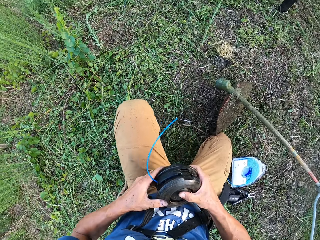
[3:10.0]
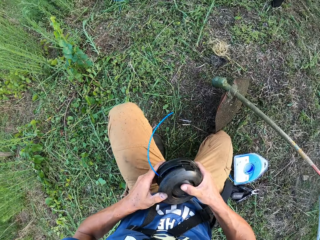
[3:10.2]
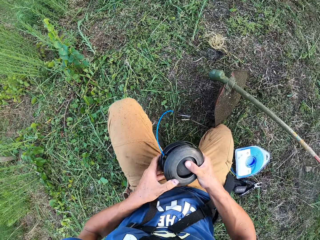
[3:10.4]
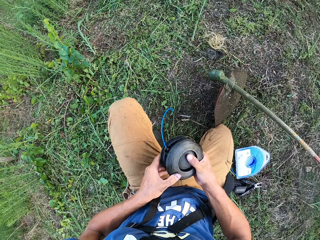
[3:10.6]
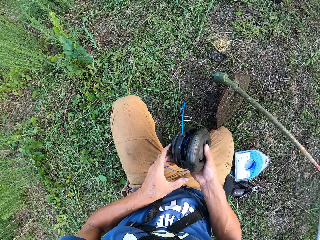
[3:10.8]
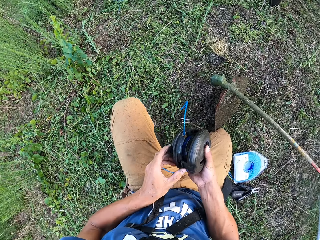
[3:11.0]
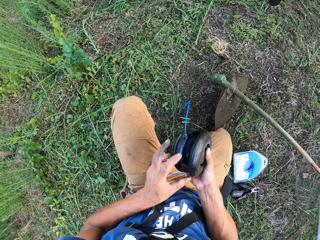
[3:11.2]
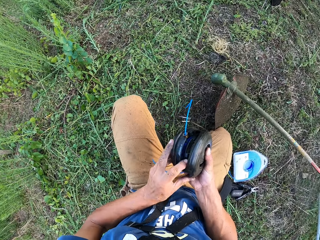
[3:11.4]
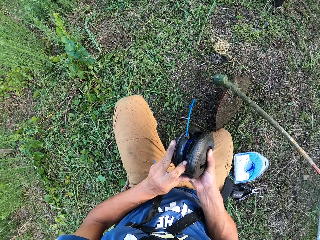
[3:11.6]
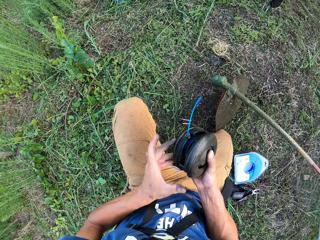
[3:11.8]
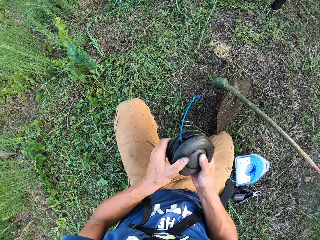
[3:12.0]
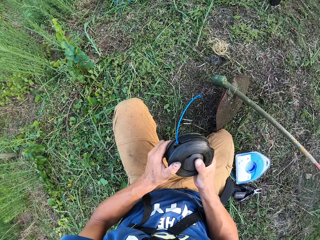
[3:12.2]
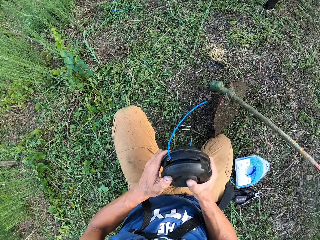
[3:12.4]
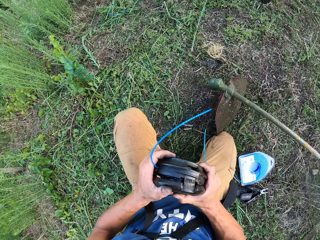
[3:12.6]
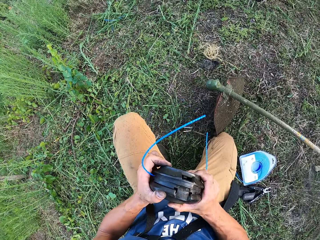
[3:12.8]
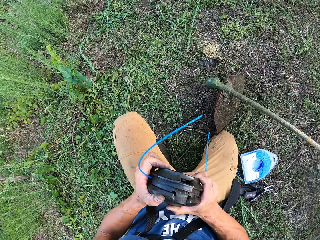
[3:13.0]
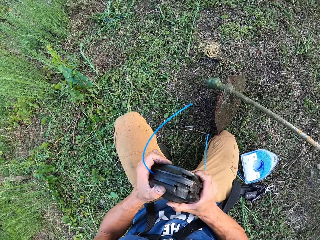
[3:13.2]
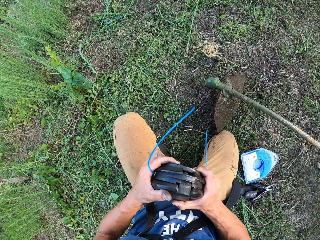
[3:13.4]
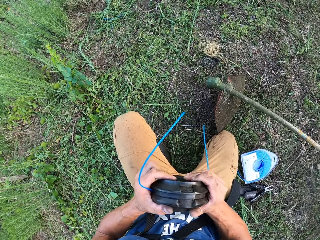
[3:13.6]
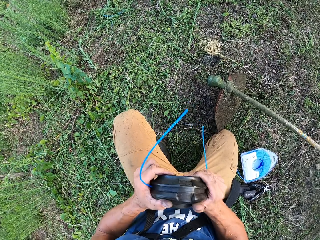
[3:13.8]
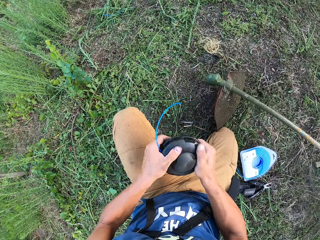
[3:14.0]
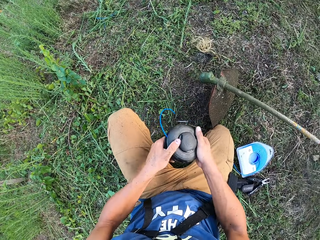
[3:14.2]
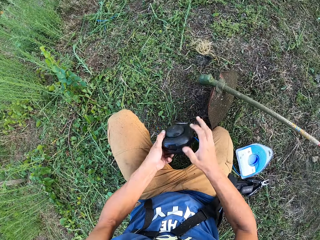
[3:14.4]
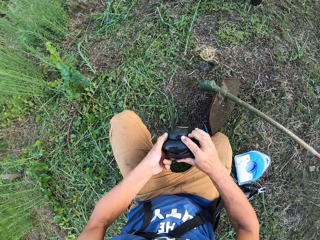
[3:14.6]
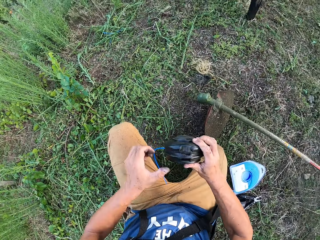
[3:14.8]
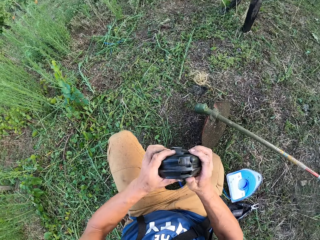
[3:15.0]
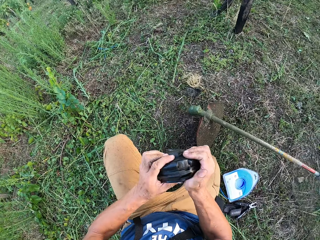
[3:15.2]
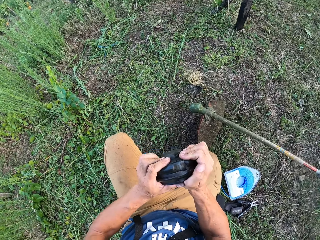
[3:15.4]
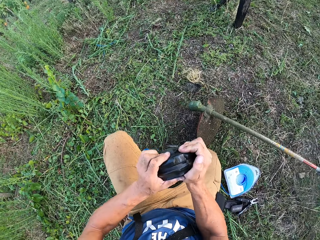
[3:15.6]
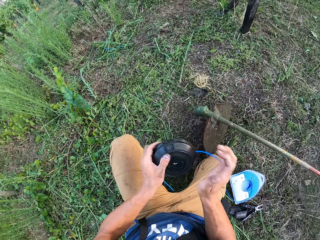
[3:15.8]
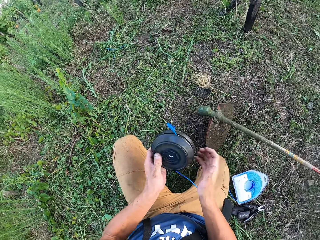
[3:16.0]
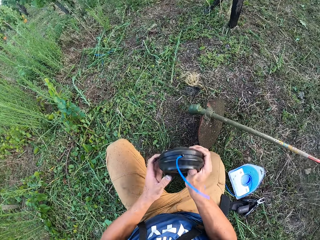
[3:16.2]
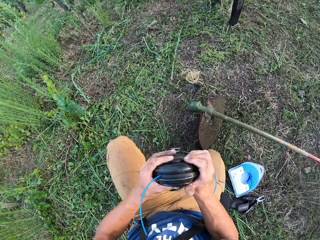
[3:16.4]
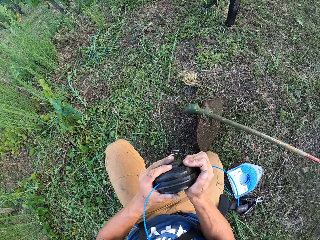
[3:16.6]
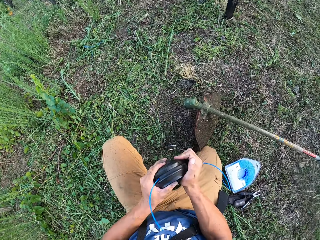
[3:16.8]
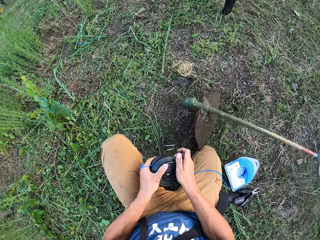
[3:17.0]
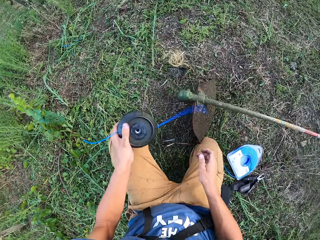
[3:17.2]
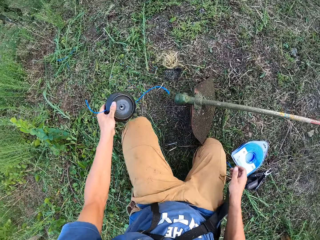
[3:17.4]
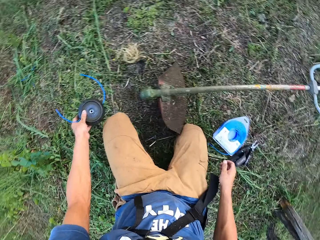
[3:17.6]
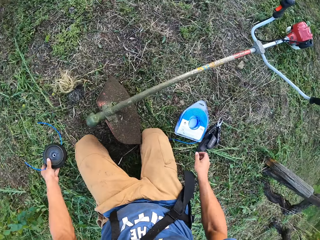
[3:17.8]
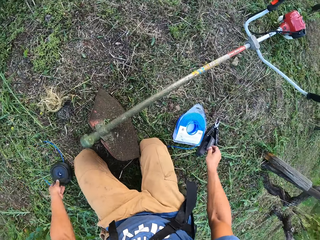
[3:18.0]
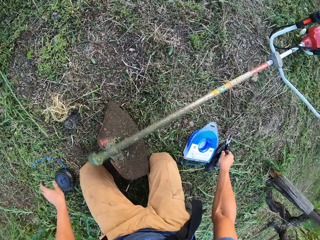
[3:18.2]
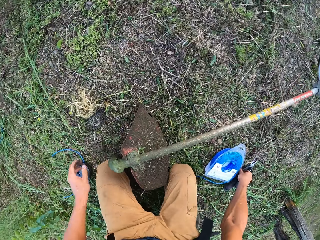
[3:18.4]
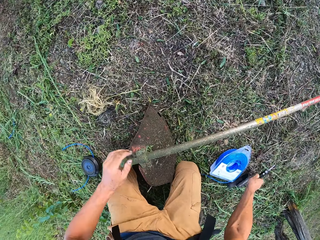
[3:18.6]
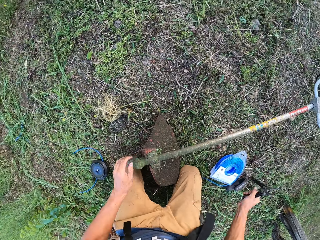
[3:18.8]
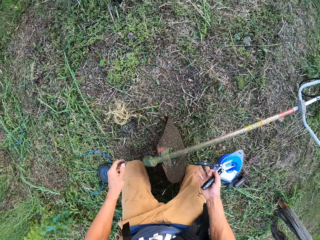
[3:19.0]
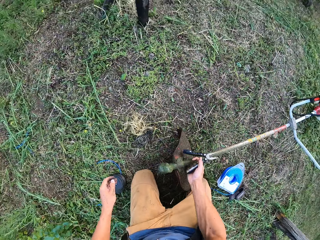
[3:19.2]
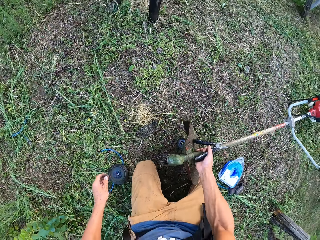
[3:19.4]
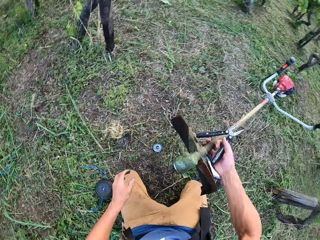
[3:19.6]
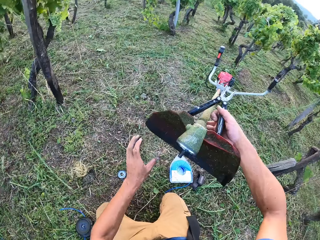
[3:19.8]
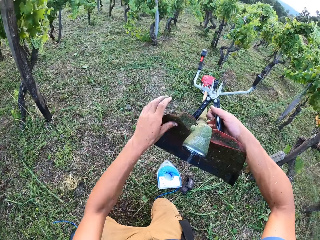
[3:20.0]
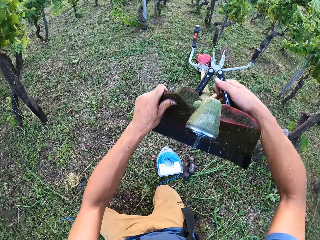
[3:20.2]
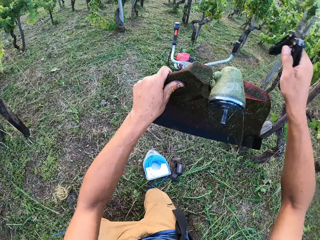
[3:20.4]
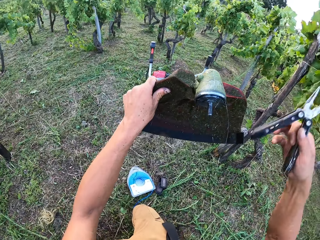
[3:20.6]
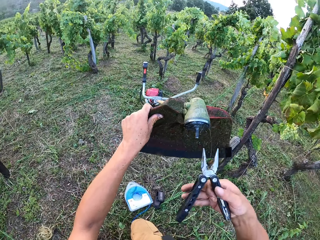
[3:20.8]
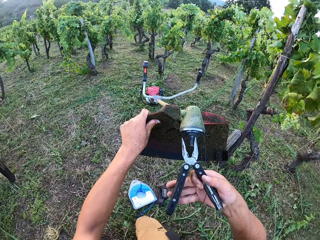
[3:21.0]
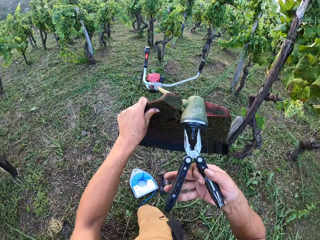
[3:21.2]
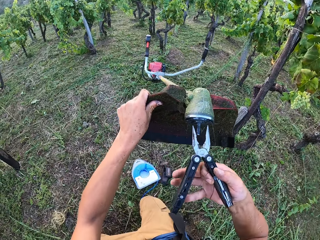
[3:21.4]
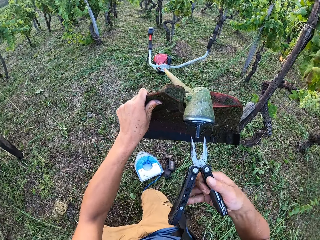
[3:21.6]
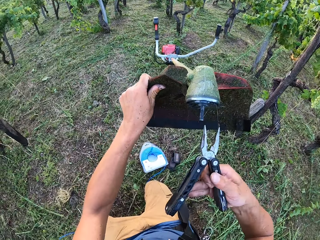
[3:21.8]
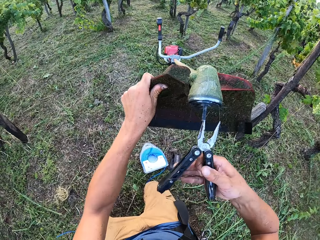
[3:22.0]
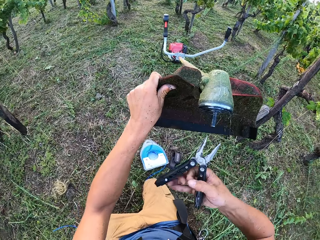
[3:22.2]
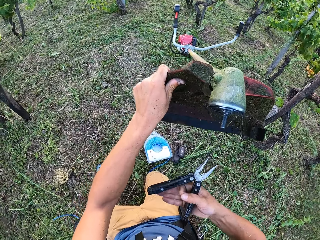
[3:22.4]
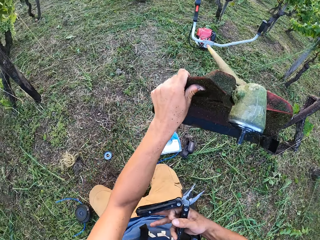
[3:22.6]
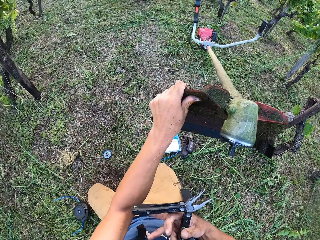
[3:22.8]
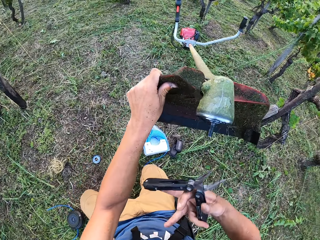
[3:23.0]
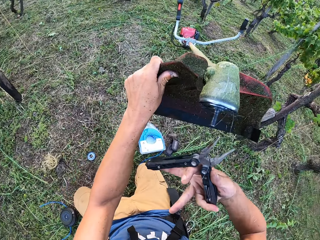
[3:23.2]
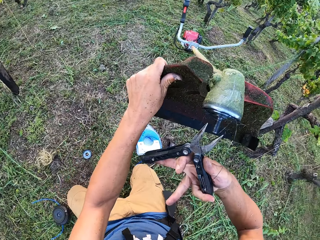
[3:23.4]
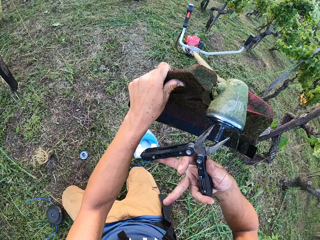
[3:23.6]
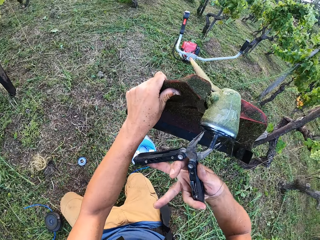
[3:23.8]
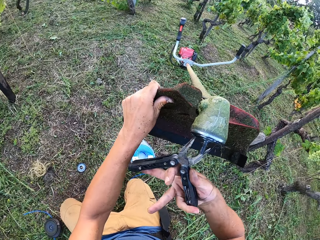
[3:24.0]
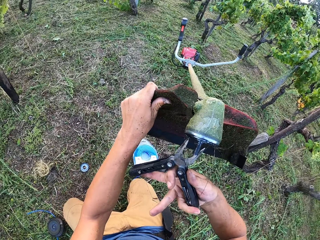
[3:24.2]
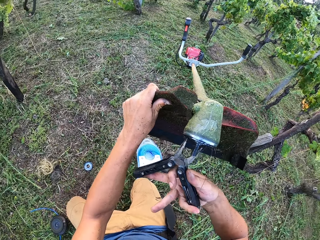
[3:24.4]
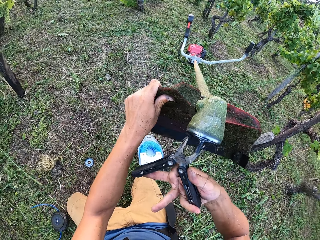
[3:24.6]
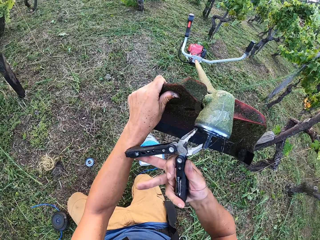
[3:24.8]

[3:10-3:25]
The camera wearer combines the pieces of the gear case together. He clasps the covers together with both hands. He drops the motor on the floor with his left hand. He picks up the trim knife from the ground with his right hand. He raises up the lawn mower hoe with his right hand. He pulls out a rotary from the hoe head with the plier part of the trim knife.

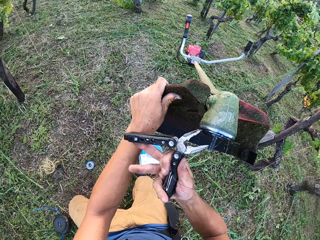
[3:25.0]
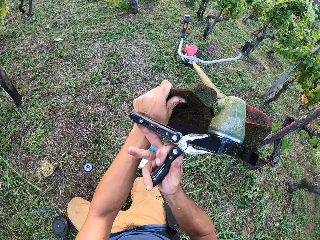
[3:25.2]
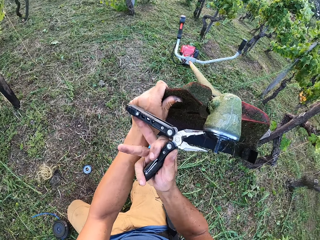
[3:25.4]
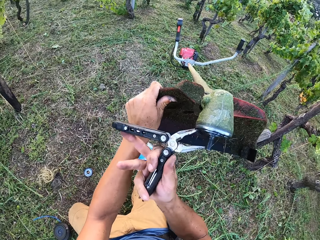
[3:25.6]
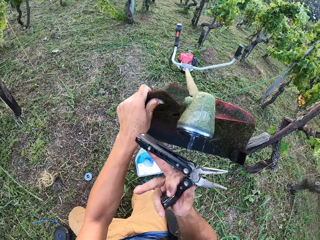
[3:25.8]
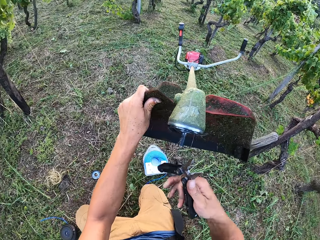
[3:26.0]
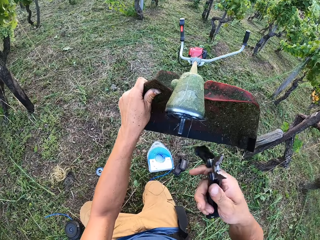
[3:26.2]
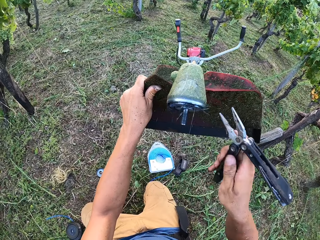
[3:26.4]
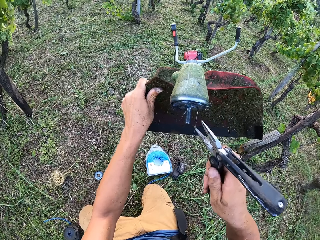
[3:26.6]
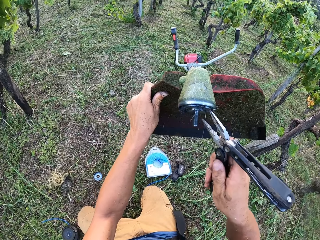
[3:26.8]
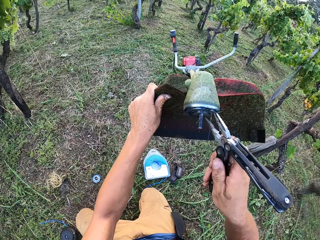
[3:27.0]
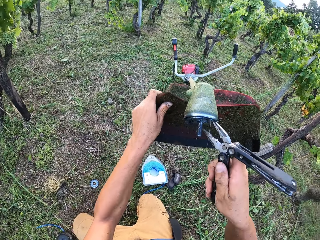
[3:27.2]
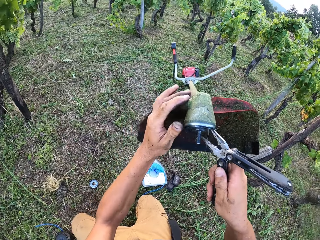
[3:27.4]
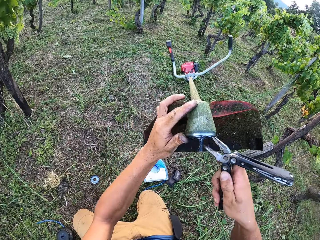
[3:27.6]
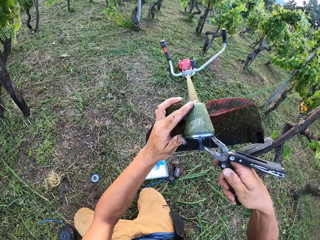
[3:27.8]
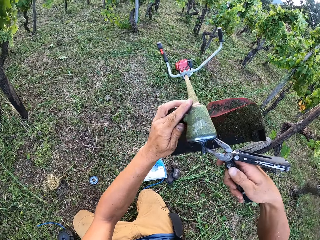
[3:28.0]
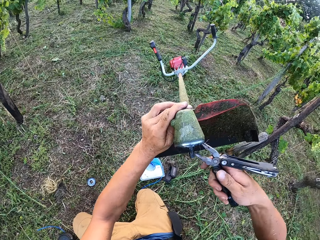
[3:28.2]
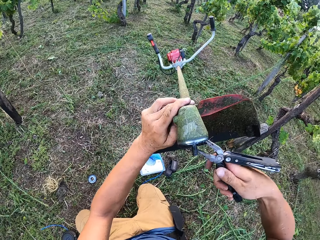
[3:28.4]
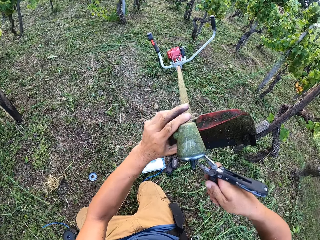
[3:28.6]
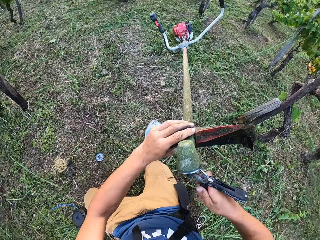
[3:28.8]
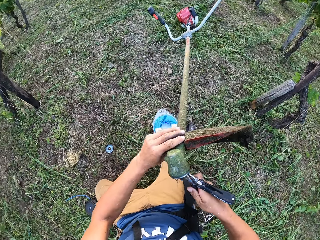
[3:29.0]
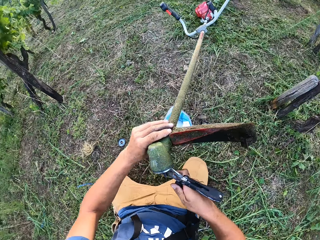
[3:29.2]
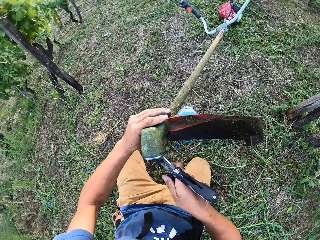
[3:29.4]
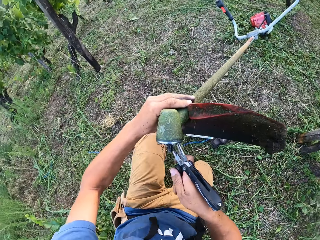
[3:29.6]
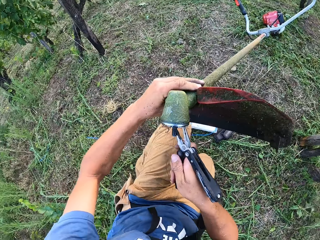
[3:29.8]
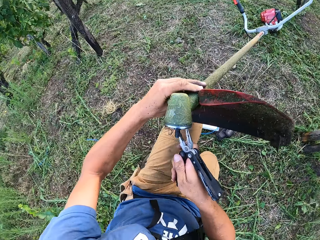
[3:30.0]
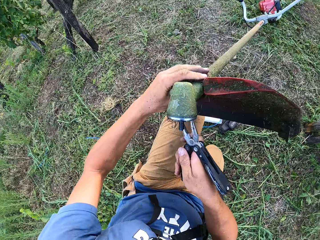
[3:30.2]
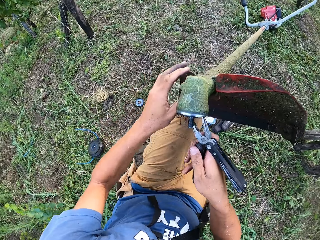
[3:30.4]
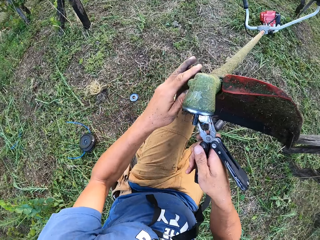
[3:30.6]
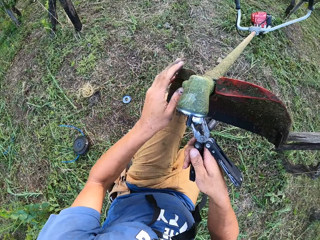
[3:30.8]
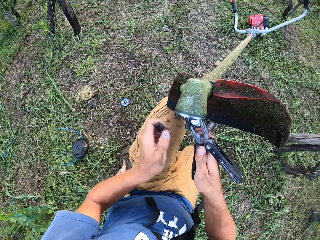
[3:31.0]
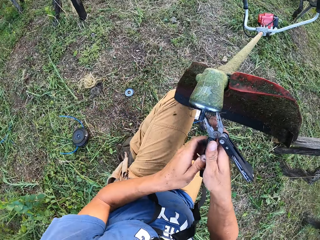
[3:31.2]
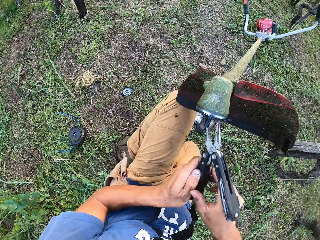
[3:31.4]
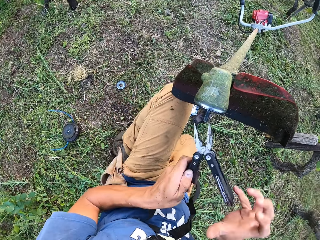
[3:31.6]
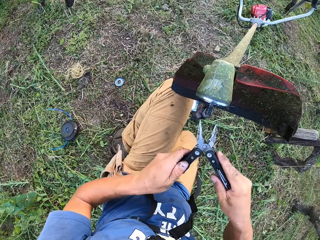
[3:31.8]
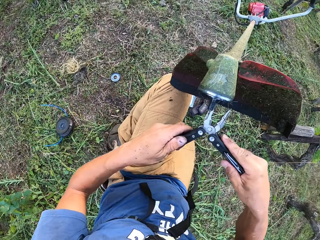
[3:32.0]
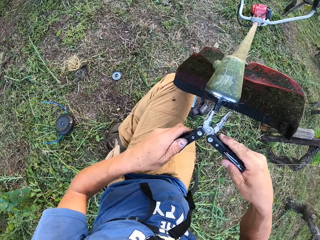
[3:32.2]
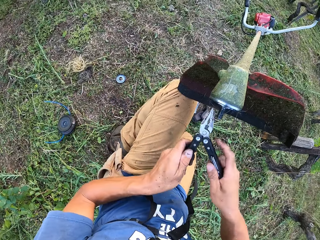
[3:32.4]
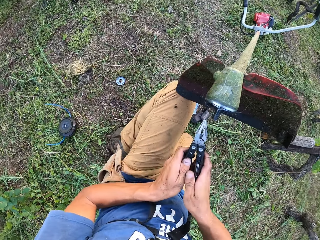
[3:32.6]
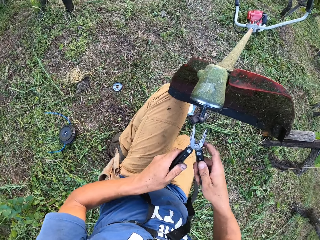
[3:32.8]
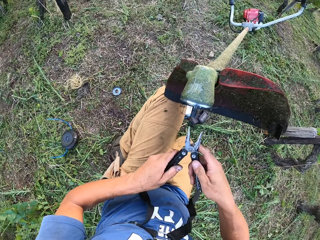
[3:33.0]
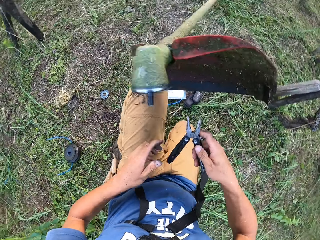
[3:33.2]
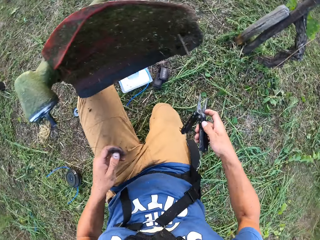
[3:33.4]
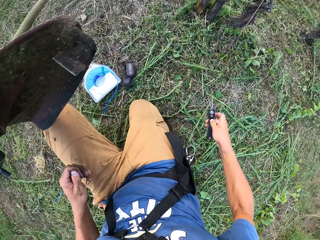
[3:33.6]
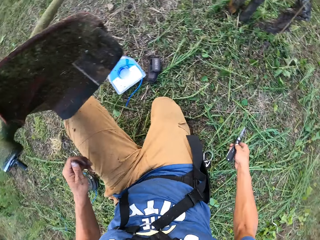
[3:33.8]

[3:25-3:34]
The camera wearer opens the lid. He supports the hoe with his left knee. He holds the pliers pocket knife with both his hands.
